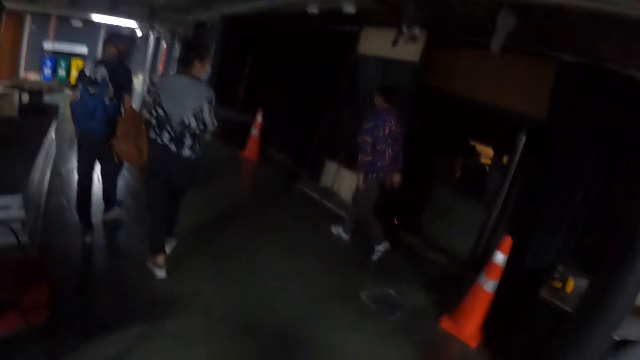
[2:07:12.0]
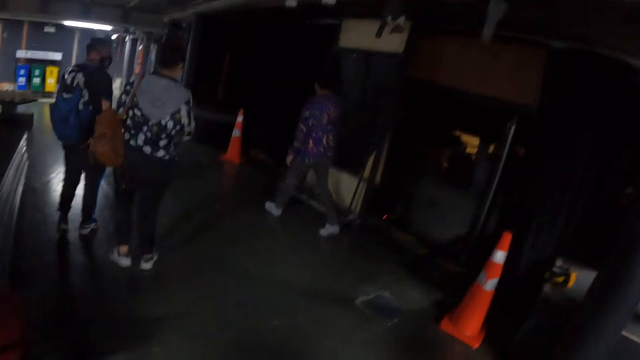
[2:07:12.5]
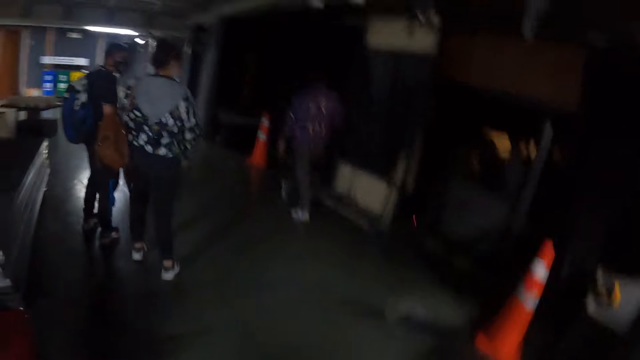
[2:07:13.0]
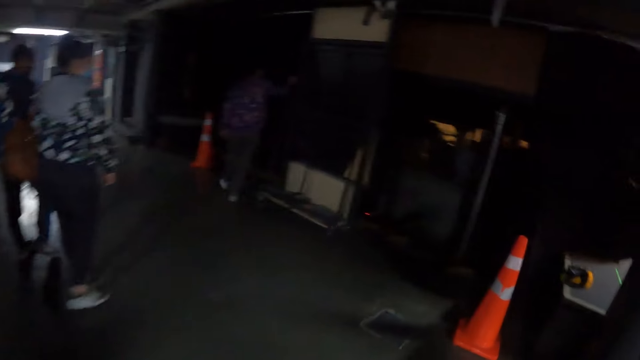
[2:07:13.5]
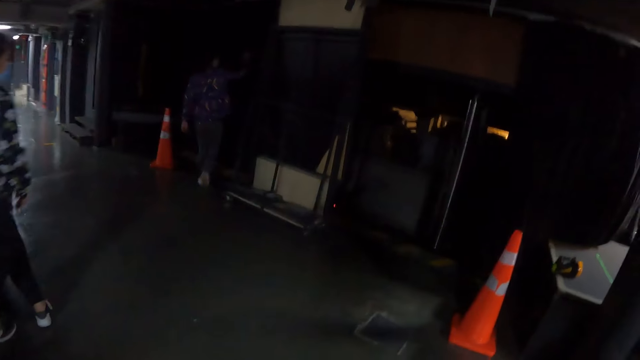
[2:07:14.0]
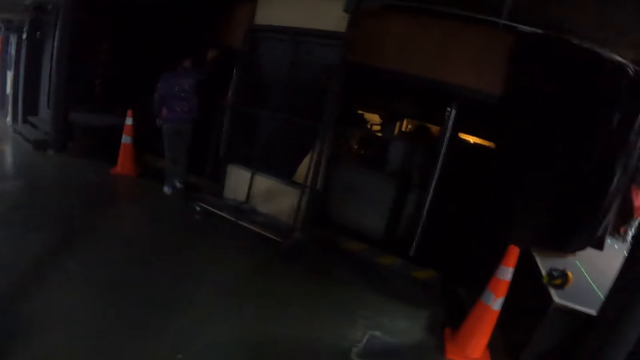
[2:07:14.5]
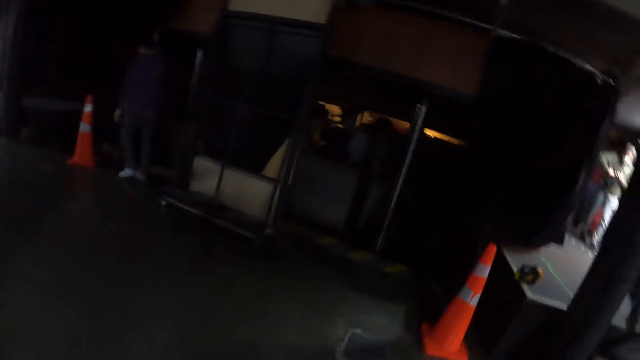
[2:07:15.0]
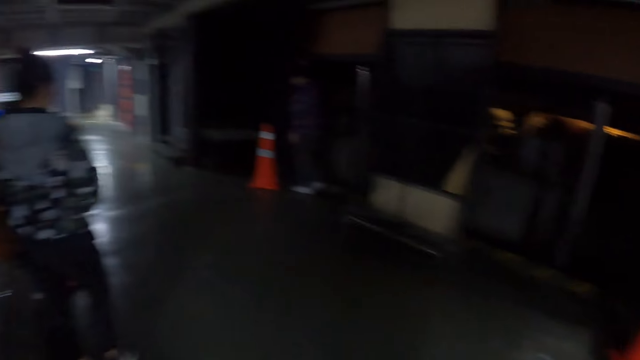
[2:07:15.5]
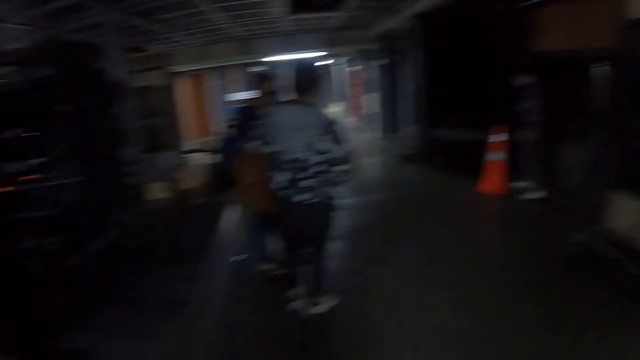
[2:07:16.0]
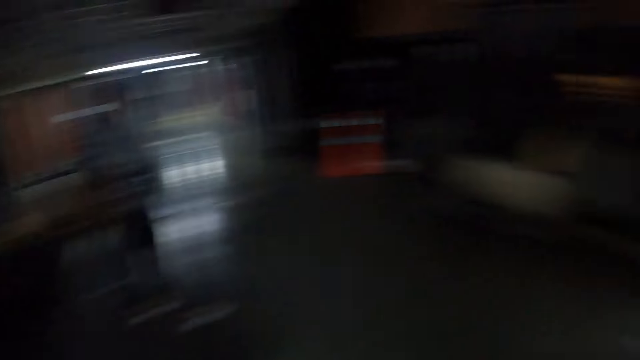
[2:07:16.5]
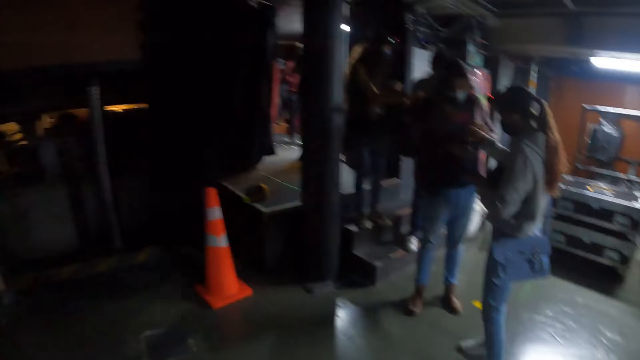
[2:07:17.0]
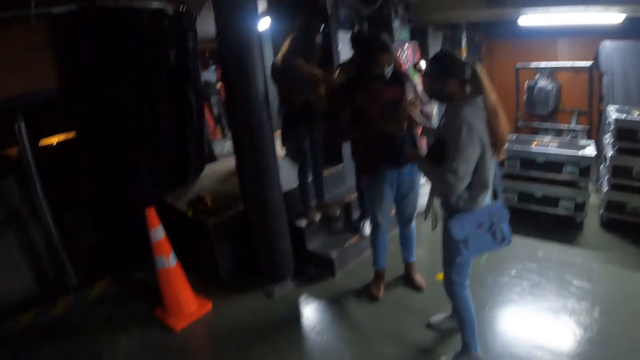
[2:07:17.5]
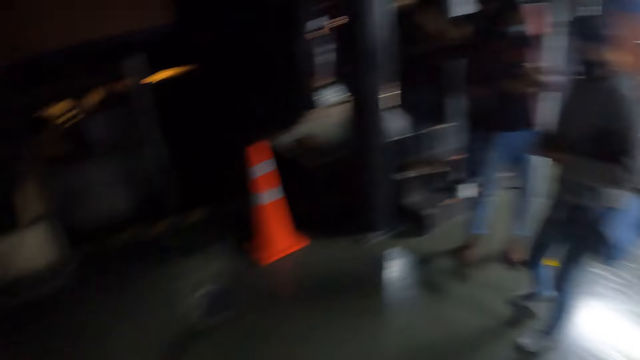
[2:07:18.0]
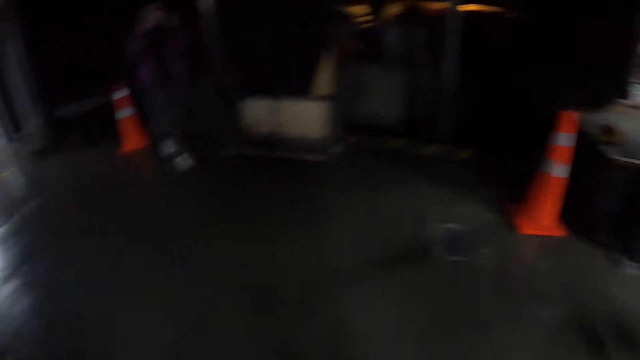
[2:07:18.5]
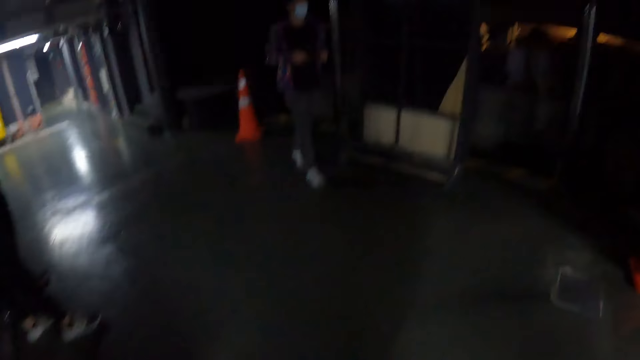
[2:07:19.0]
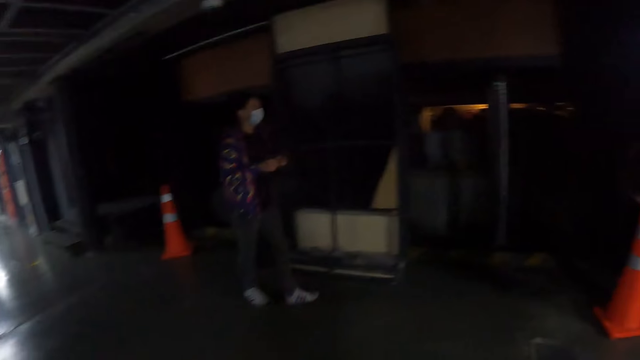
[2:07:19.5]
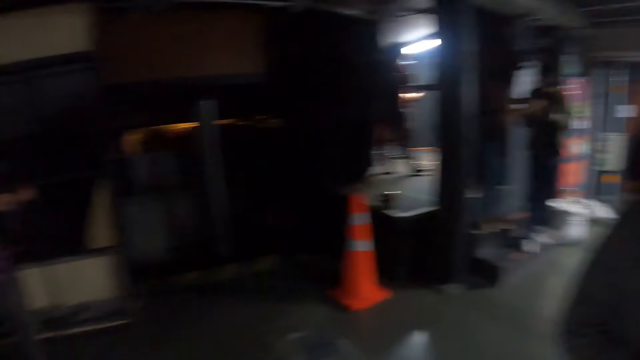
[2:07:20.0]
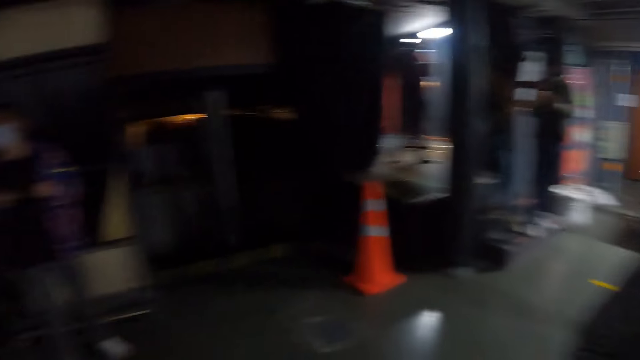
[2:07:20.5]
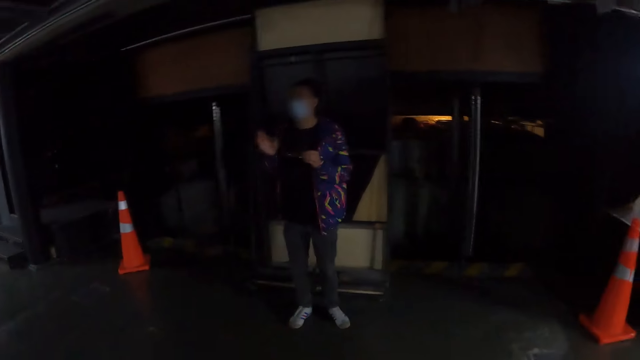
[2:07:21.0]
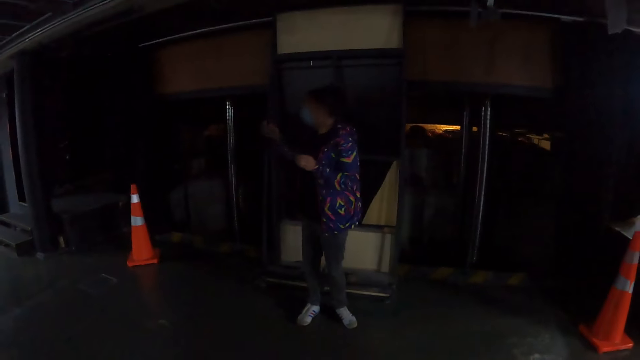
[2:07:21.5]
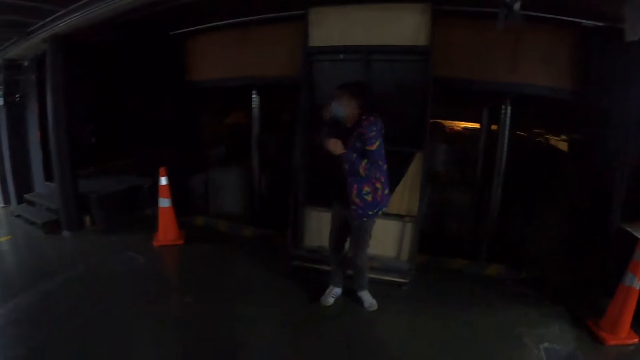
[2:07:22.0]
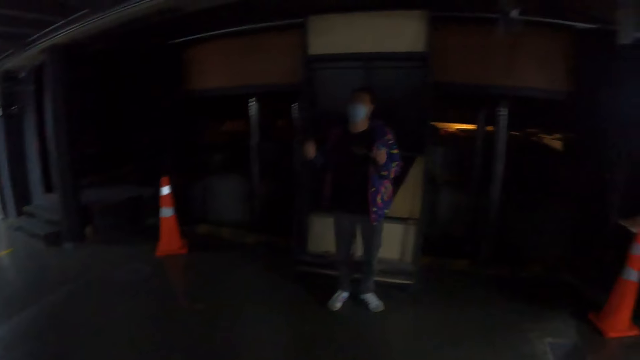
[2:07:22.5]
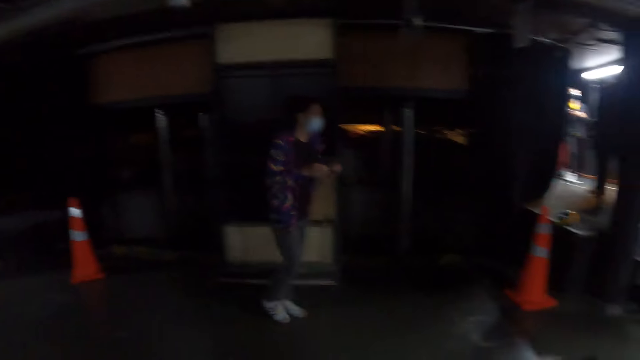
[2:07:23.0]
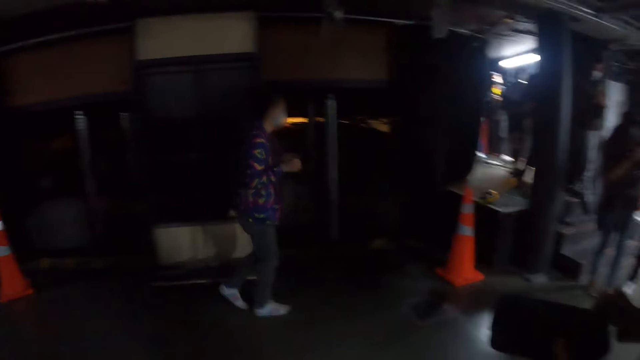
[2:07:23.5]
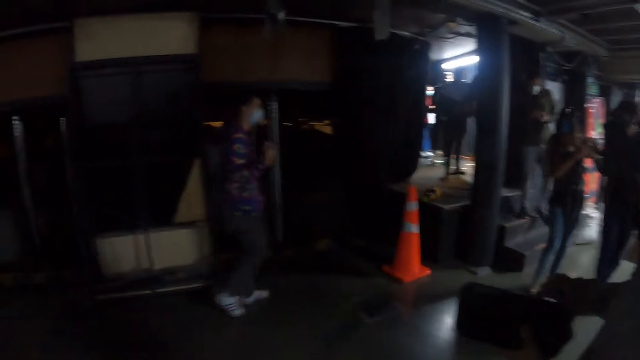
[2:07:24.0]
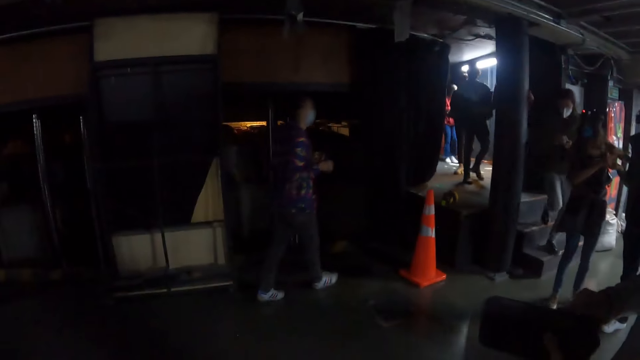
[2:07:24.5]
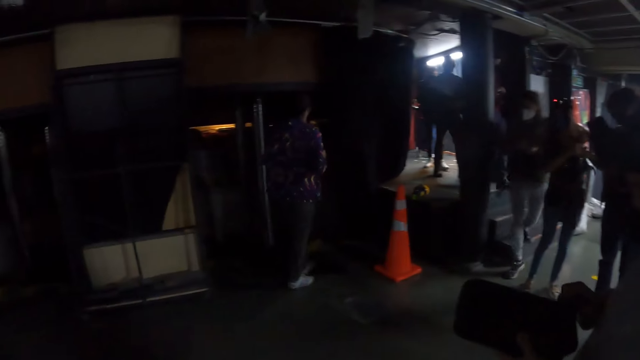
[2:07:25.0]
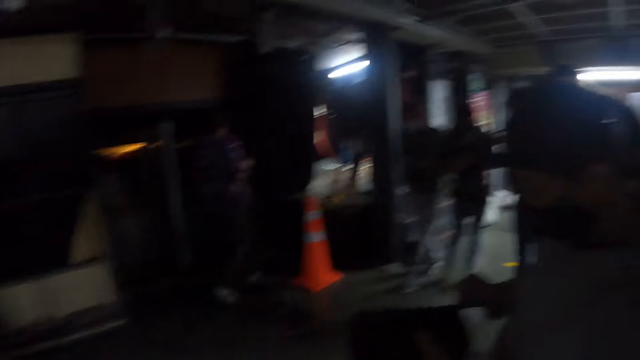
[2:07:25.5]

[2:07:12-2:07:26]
The camera wearer stops. The lady gestures with both hands.

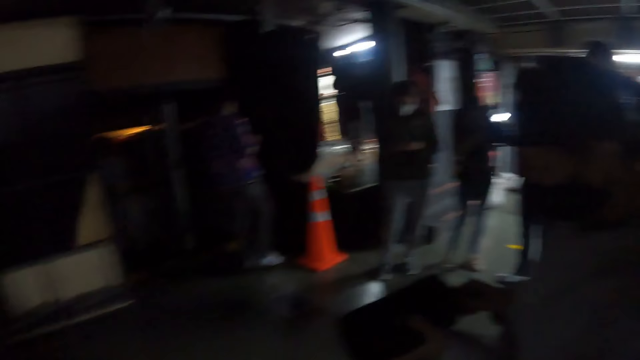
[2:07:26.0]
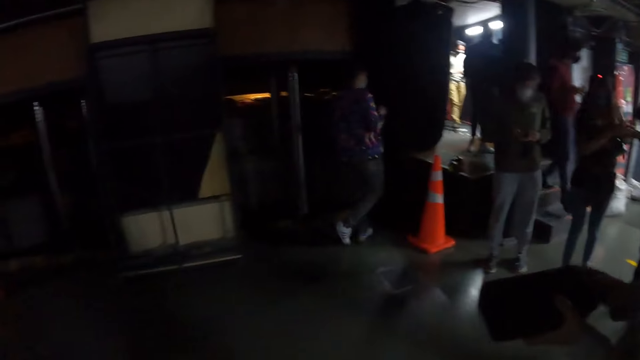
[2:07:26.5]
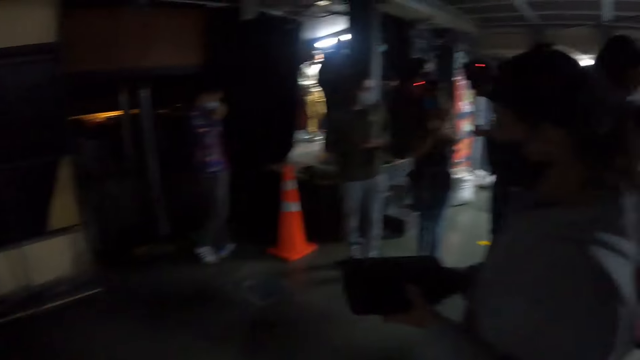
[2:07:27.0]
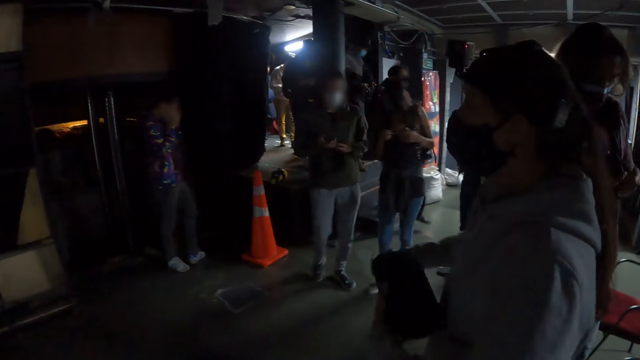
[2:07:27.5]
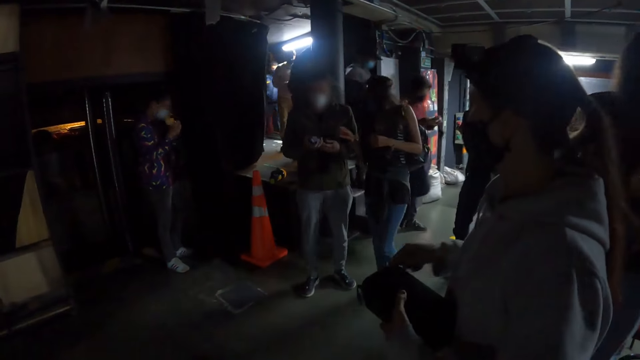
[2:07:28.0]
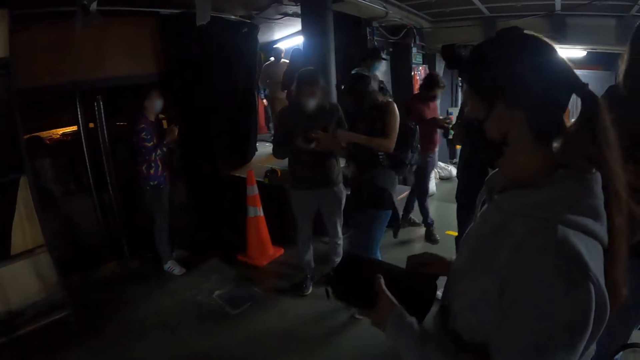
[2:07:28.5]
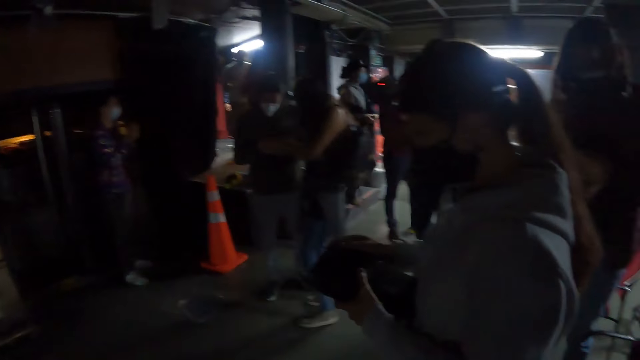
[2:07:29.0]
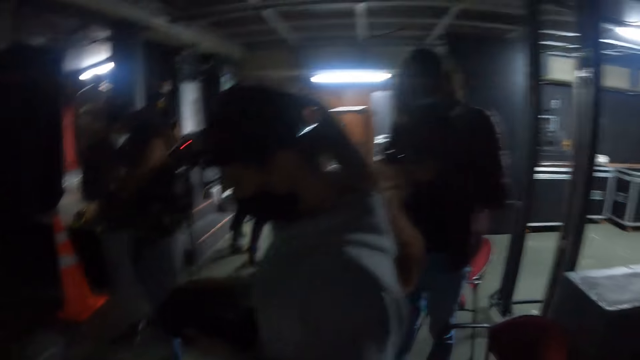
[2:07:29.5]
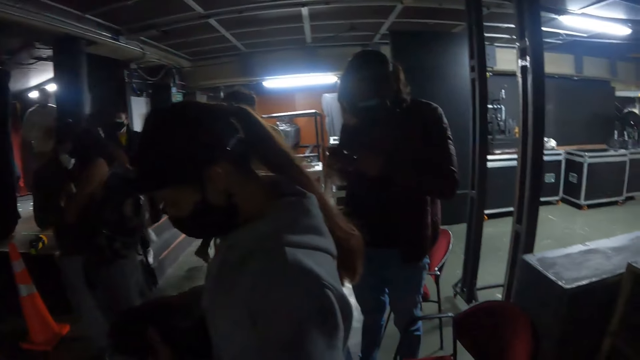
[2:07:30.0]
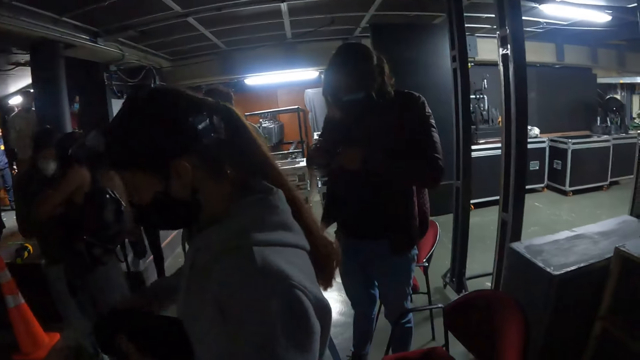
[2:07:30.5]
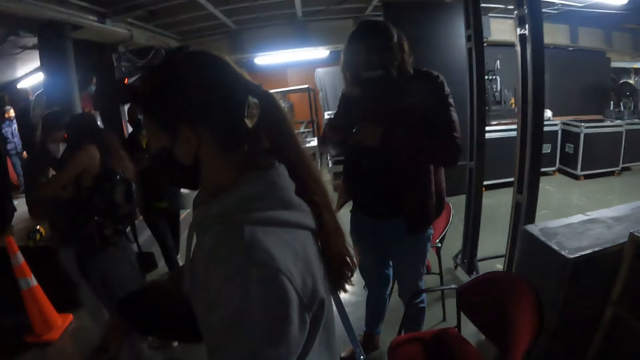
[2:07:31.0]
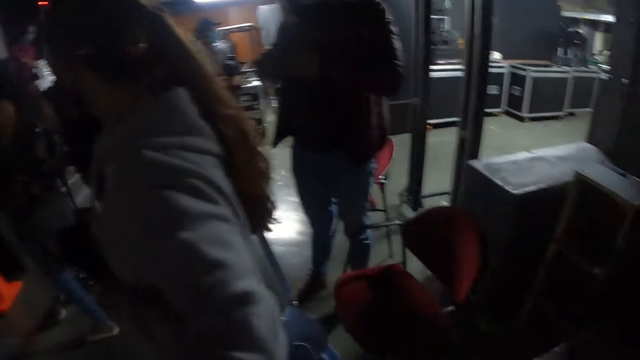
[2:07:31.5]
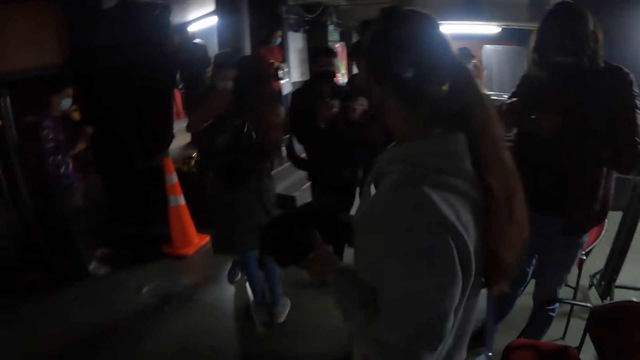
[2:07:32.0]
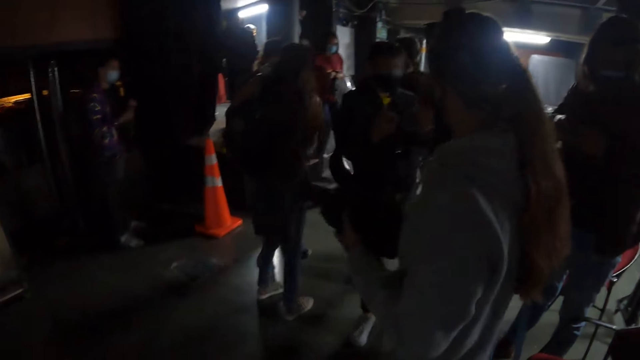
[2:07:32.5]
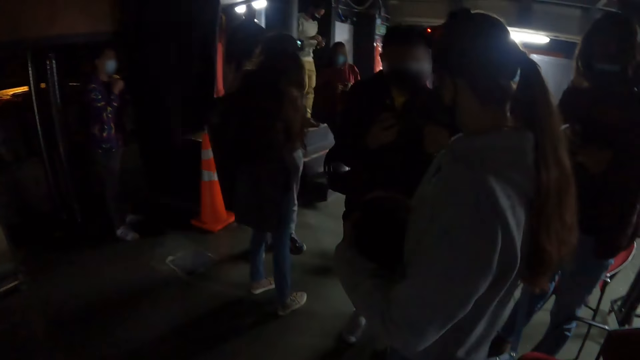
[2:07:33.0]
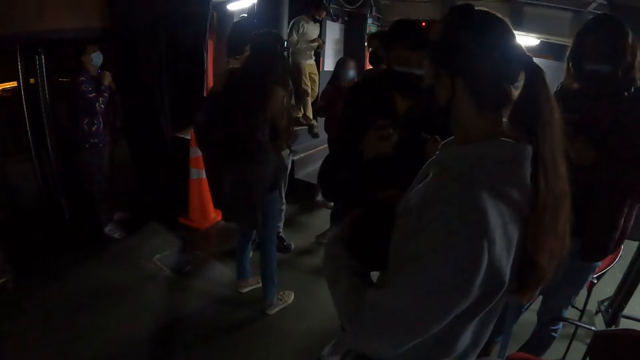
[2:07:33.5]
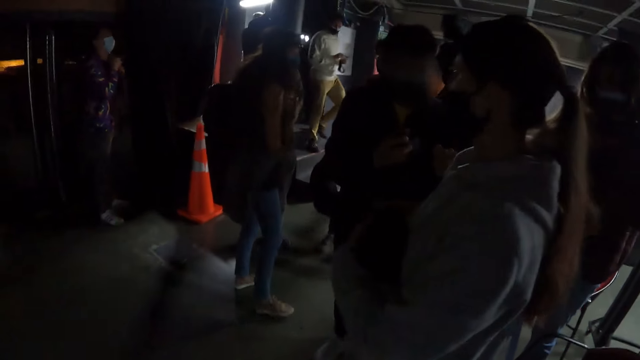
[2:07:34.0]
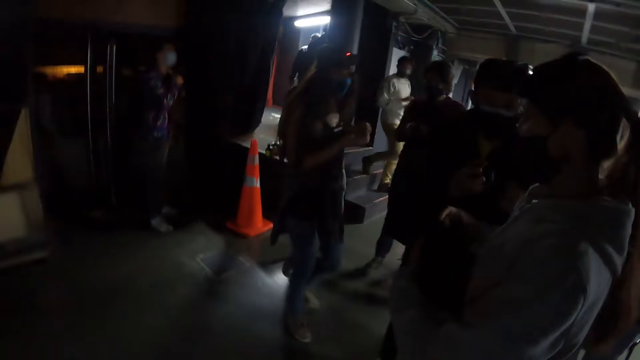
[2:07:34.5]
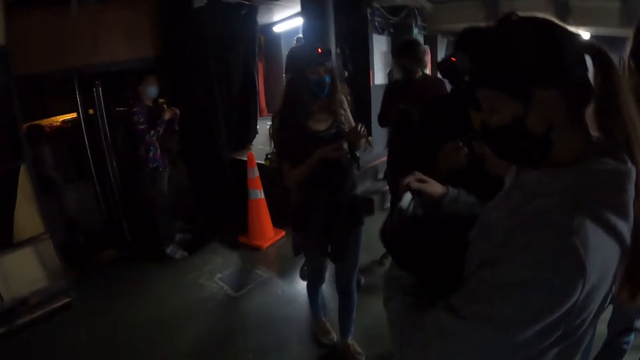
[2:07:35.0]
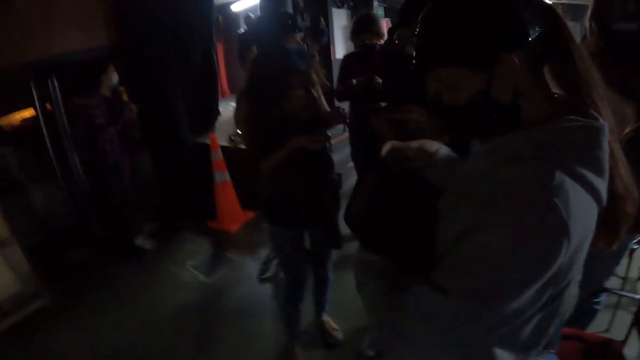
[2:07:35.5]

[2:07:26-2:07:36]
The camera wearer looks at her friends.
